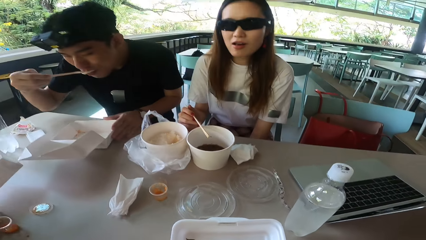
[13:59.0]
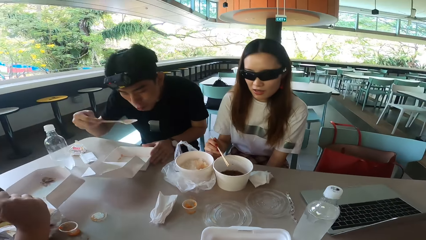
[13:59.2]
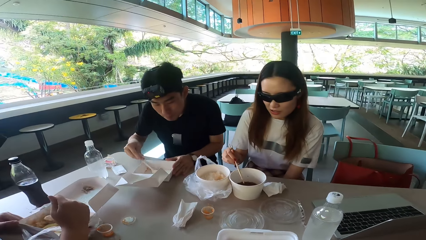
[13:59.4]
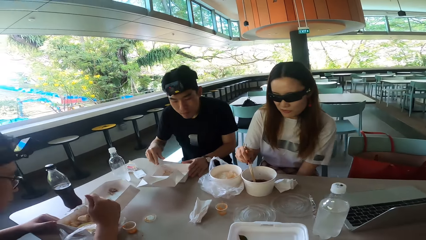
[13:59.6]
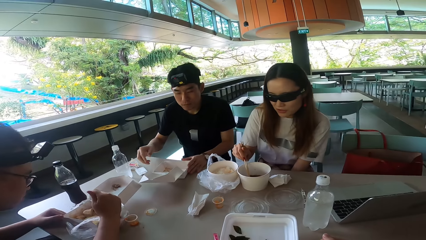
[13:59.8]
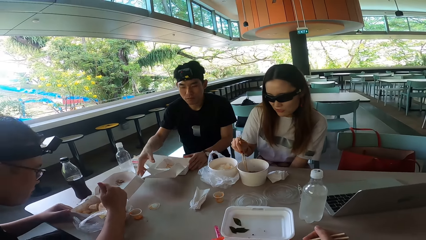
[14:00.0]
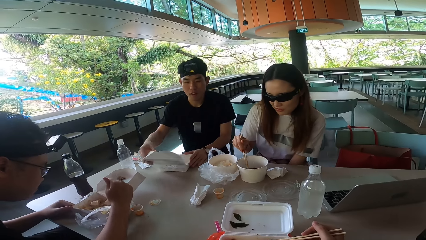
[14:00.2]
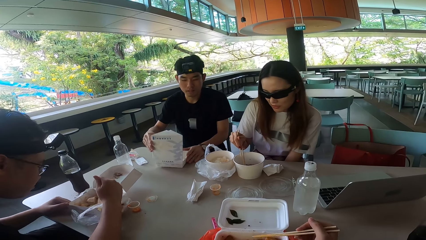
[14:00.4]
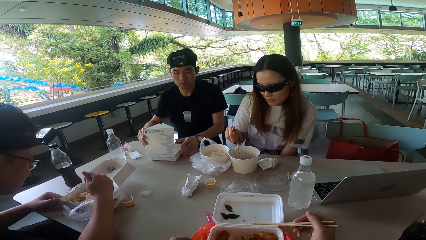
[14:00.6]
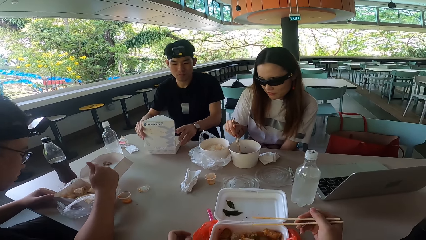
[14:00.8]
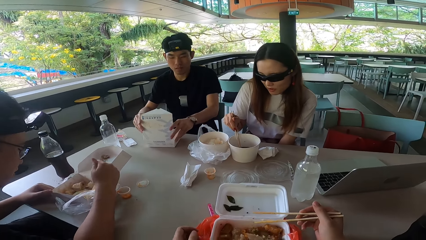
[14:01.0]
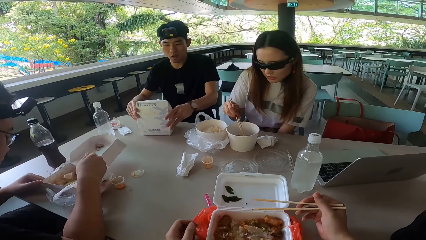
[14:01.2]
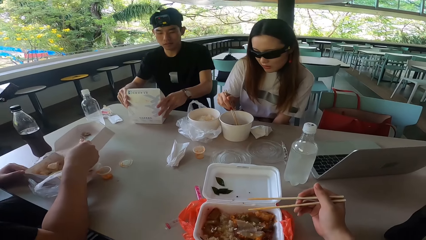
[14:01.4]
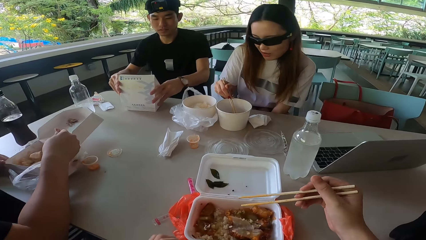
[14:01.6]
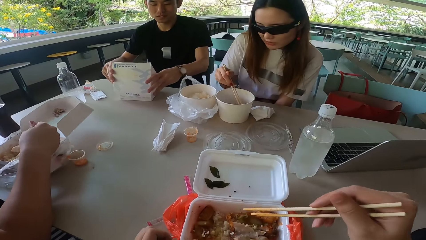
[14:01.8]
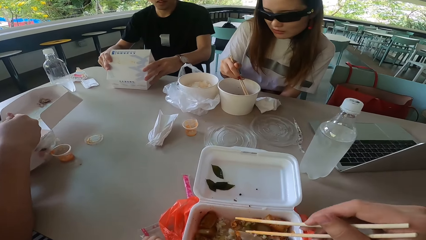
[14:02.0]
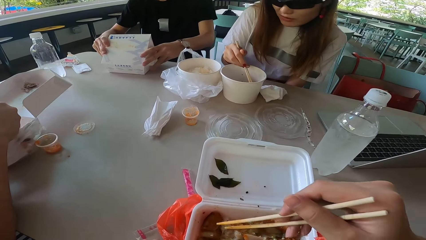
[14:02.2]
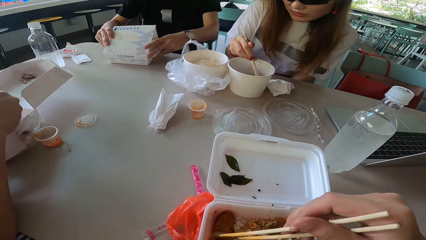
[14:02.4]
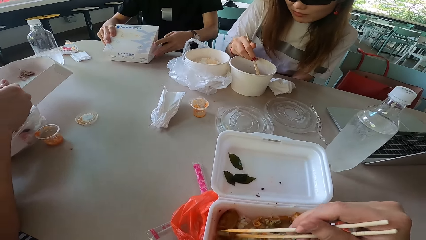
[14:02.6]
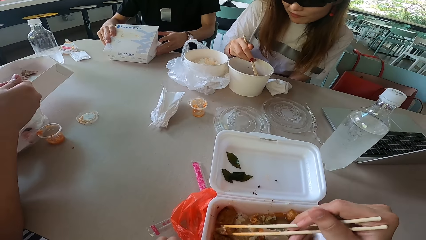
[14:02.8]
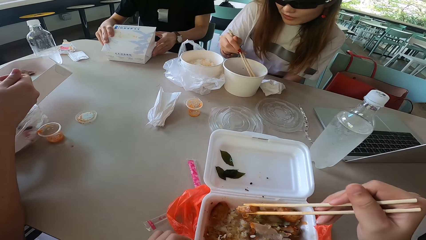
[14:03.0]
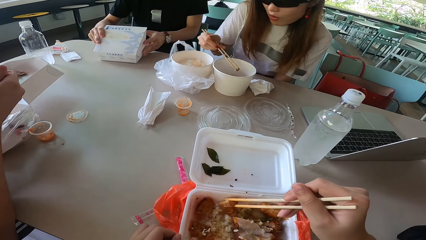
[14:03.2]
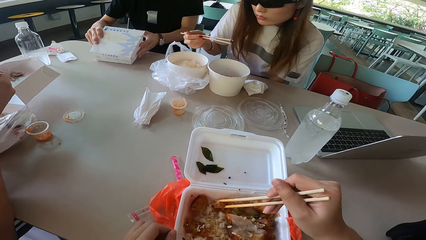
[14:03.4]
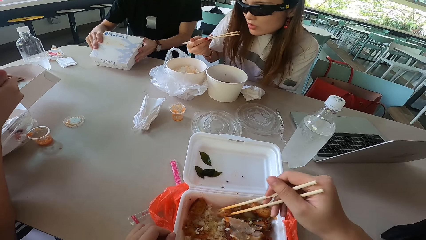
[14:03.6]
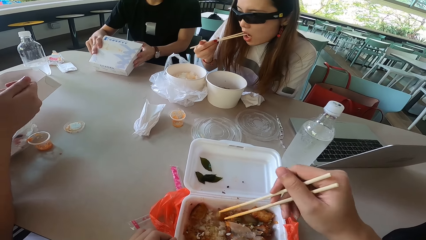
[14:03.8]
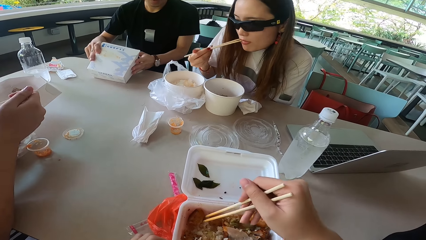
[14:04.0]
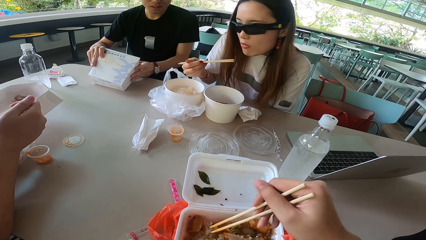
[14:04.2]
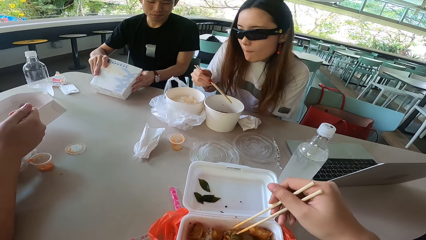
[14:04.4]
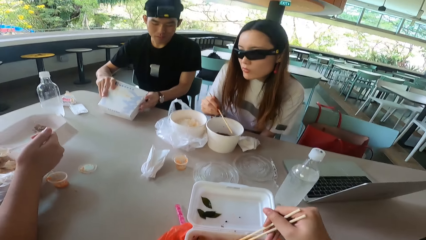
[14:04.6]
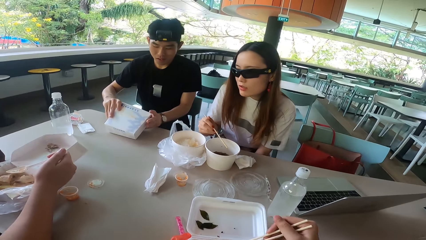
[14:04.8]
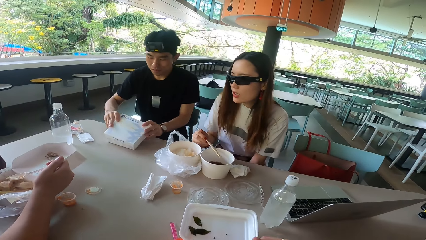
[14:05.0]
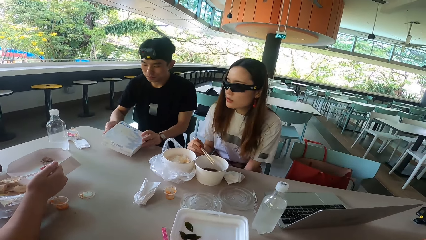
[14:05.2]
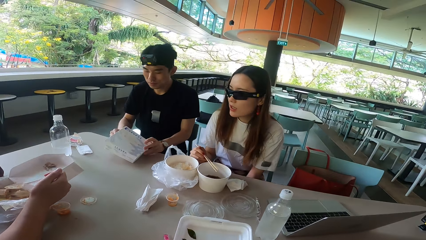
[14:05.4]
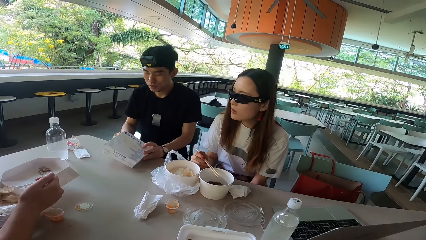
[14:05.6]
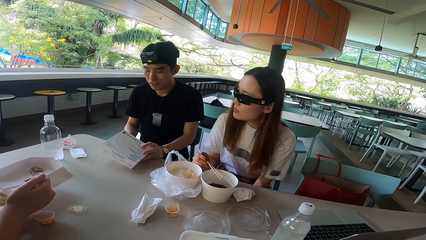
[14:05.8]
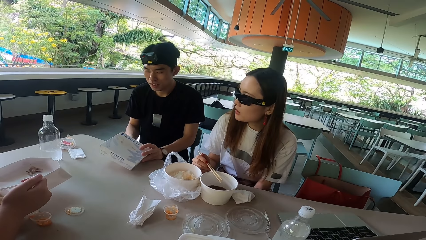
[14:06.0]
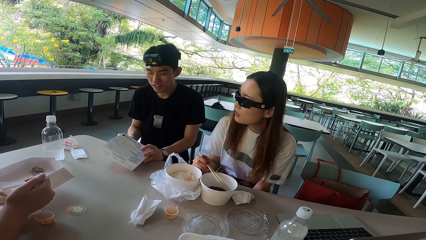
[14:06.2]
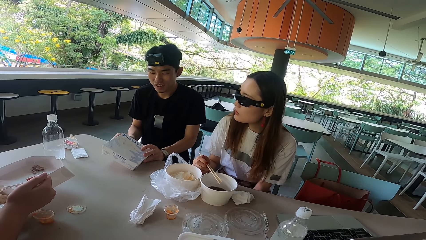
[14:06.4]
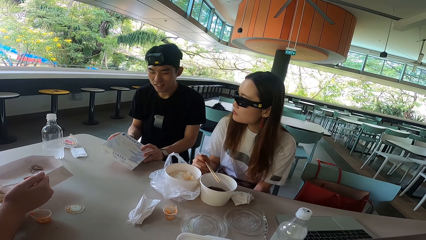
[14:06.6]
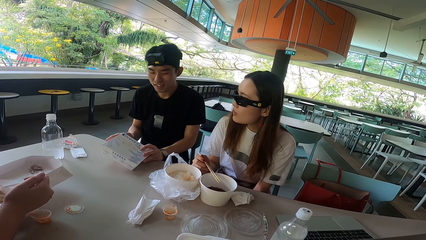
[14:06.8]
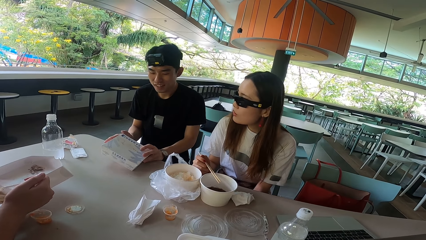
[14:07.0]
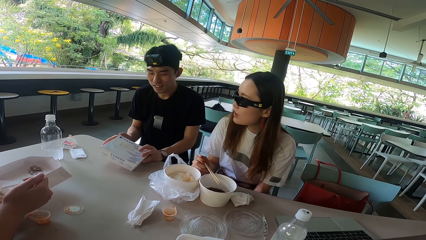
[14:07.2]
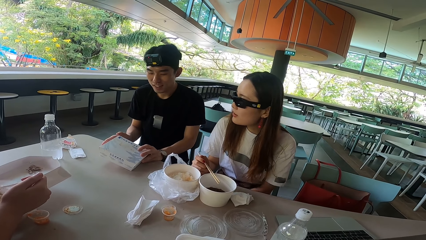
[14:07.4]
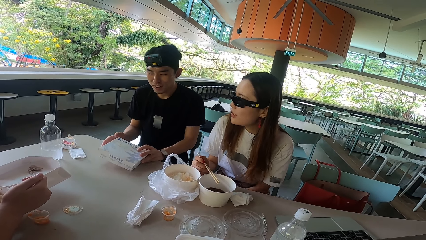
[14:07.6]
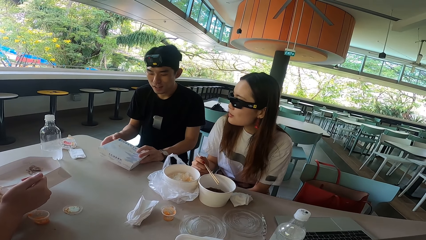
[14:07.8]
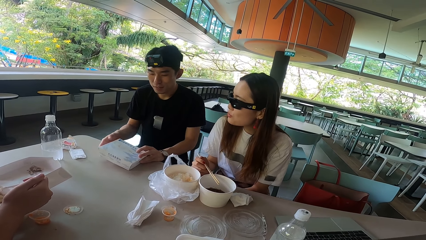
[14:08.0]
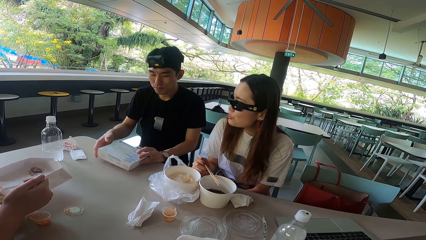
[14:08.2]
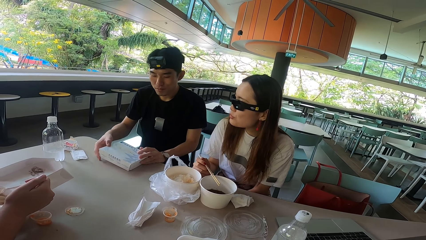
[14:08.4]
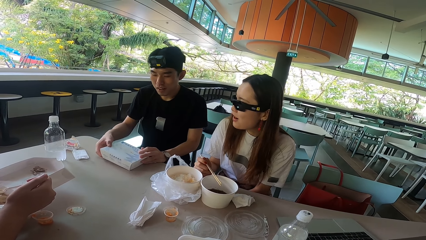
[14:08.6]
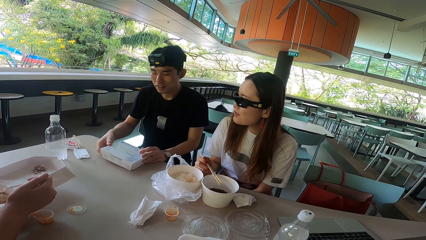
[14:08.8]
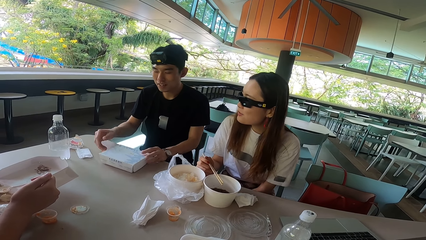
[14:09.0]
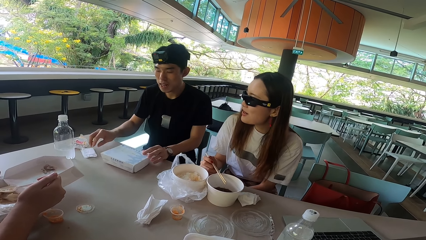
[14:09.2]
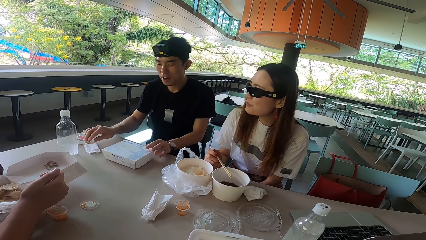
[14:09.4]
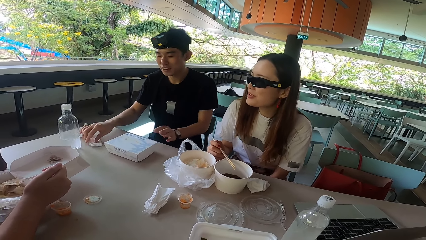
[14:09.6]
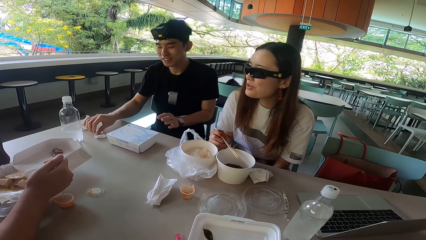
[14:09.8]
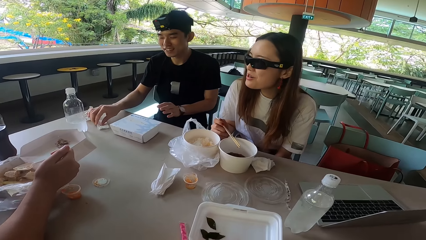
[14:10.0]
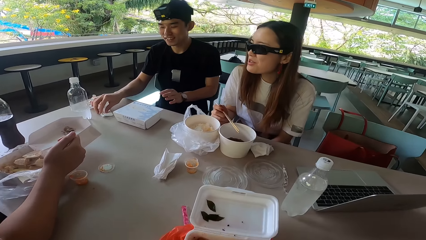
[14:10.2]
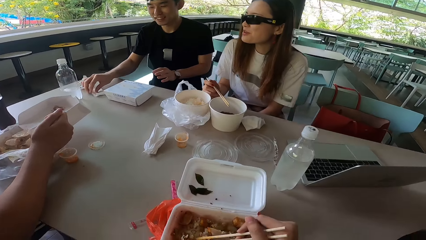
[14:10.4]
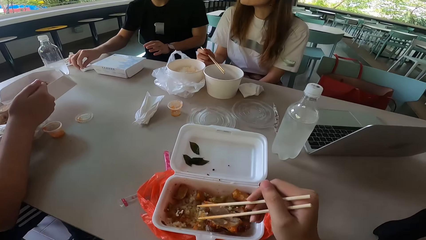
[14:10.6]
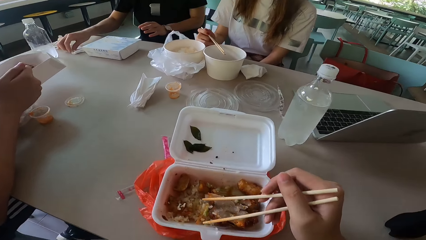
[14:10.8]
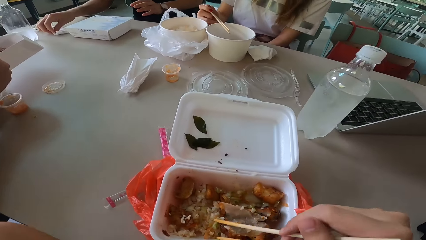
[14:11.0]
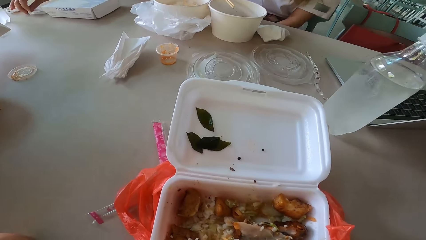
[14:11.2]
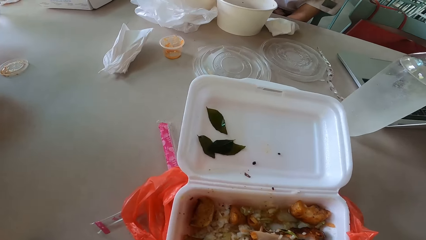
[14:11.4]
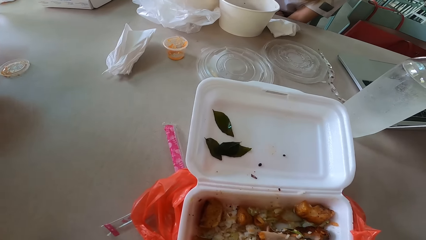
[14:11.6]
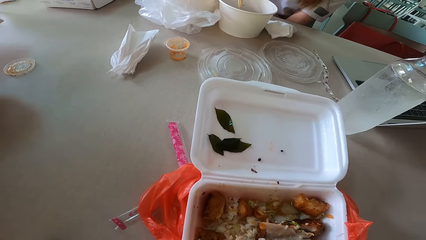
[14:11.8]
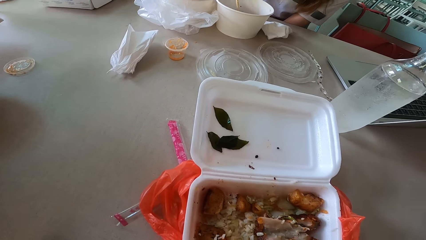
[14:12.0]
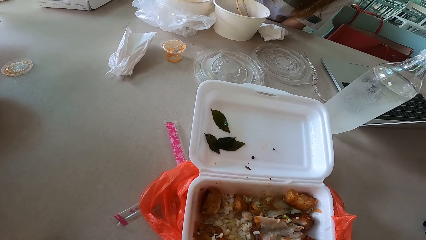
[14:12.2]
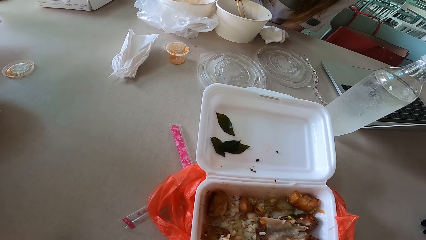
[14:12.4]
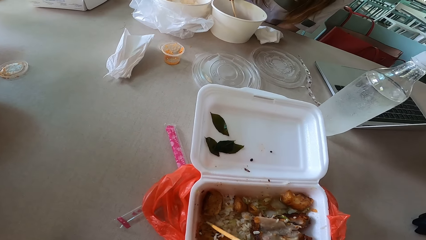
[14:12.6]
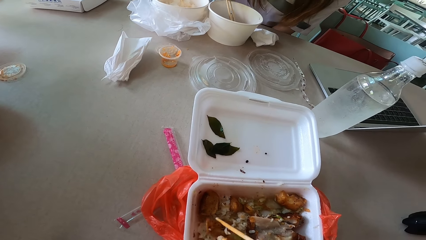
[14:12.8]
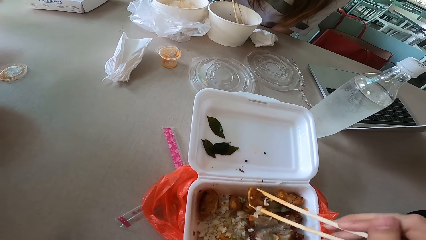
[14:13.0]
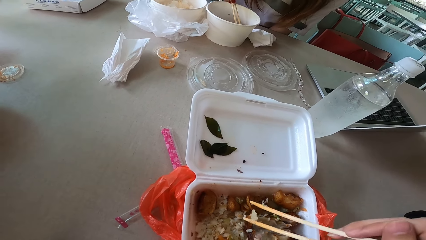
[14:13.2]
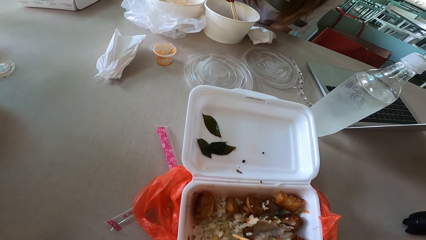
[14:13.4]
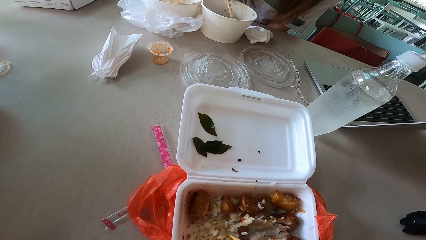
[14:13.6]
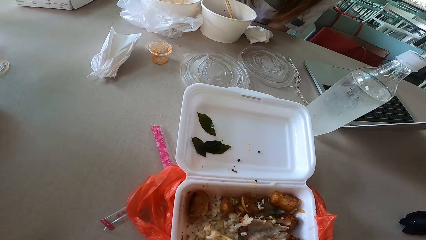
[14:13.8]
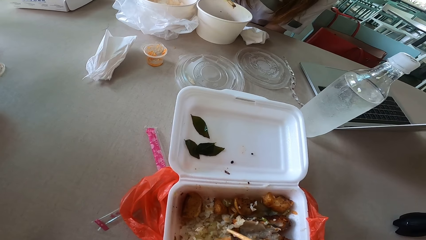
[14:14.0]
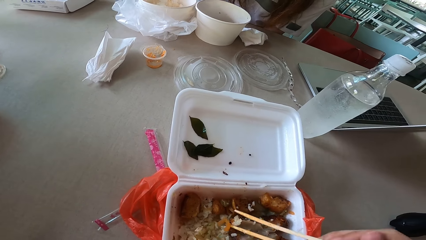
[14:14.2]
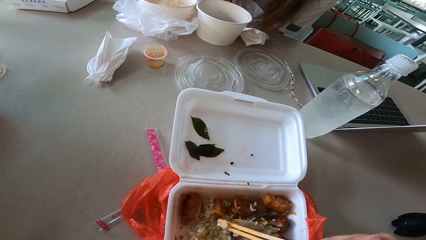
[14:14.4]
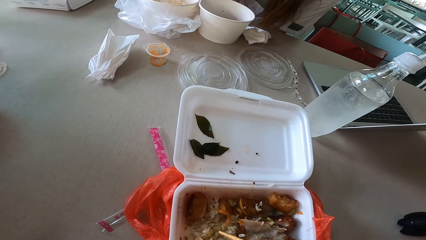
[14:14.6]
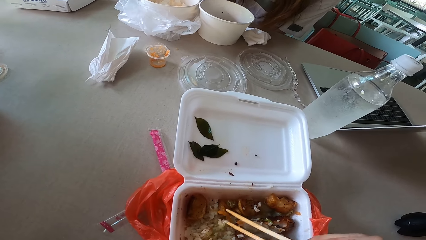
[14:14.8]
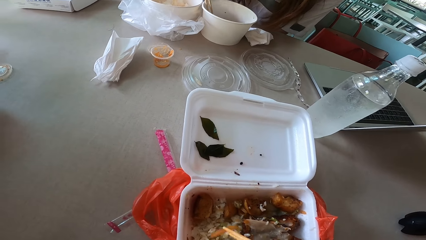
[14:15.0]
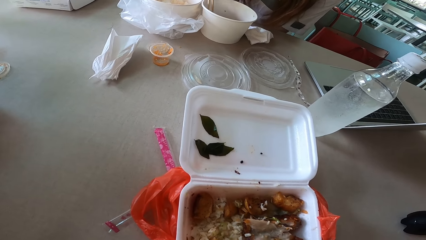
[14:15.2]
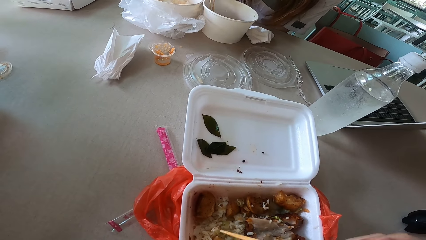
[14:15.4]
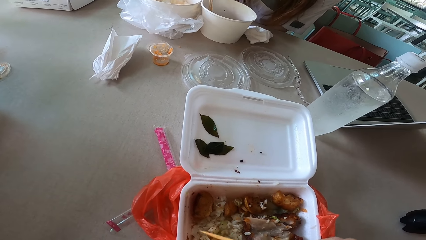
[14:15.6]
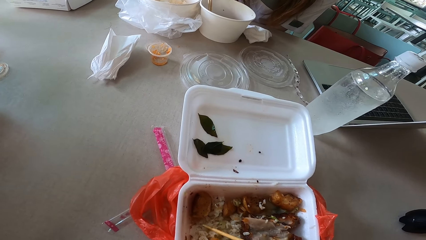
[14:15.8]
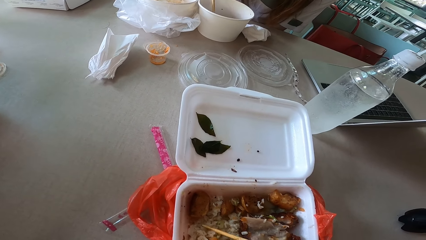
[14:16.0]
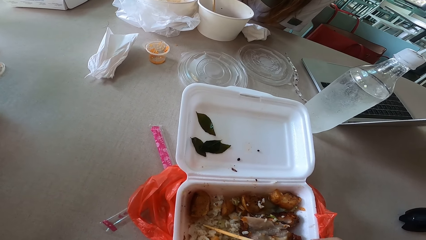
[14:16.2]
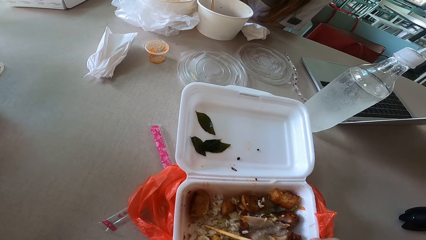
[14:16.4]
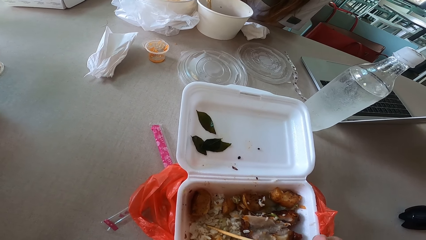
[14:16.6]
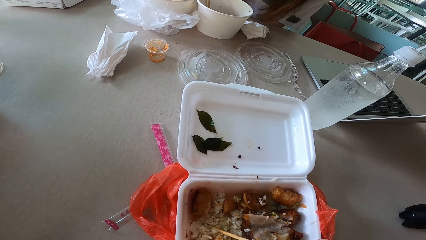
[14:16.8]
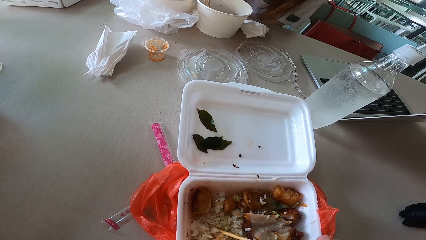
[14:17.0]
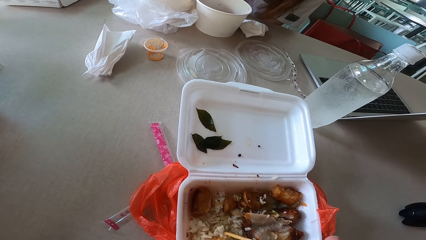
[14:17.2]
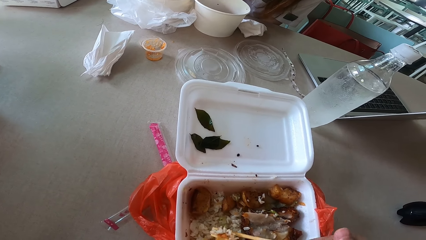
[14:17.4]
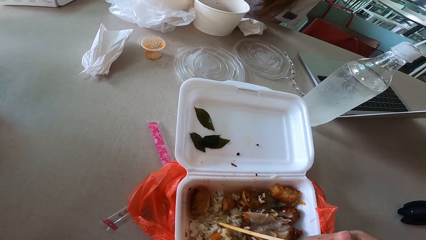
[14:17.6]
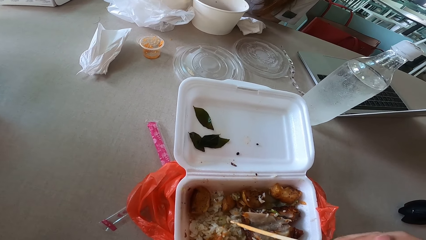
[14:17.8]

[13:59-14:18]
A man eats meat. The man puts the spoon on the food box. Another man gathers something. The first man closes the food box. The camera wearer holds chopsticks. They hold meat with the chopsticks. A woman picks meat with chopsticks. The other man eats something. The woman eats the meat. The camera wearer holds meat with the chopsticks. The woman shakes her head. The other man holds a spoon. The first man closes the food box. The woman turns right. The woman moves her left hand. The first man picks a serviette and pushes the food box. He releases the food box. The woman turns forward. The camera wearer picks rice with the chopsticks. They gather something and move something. The woman gathers something. The woman eats something.
